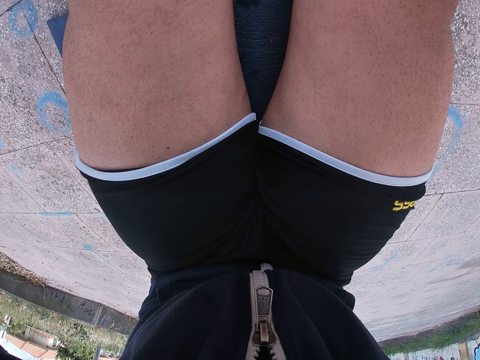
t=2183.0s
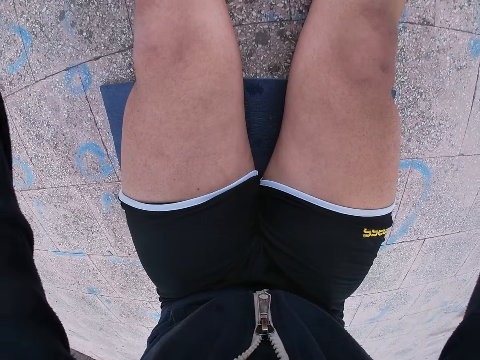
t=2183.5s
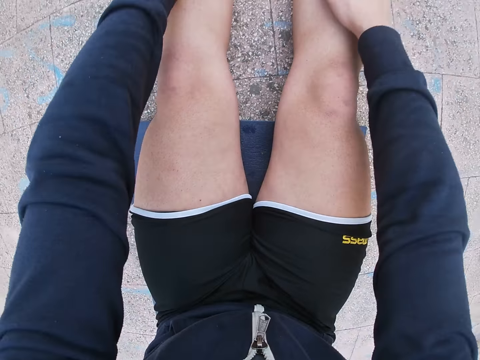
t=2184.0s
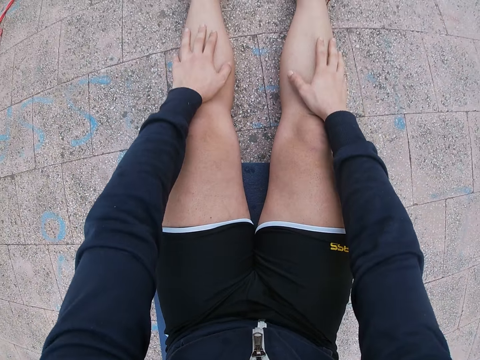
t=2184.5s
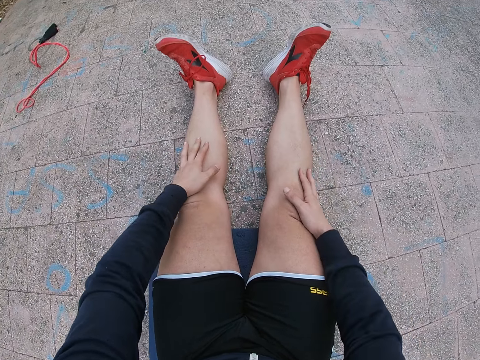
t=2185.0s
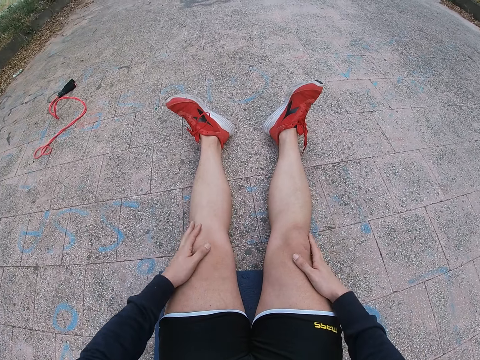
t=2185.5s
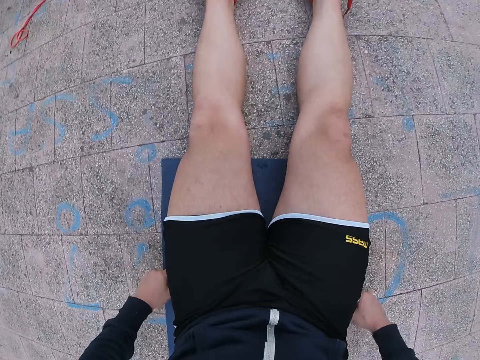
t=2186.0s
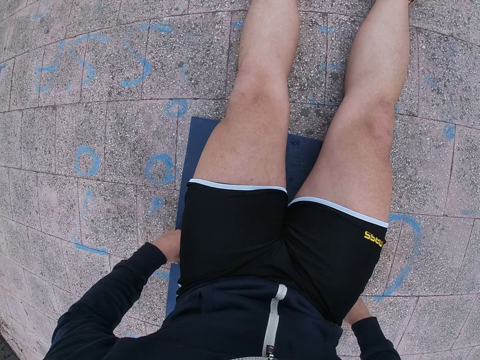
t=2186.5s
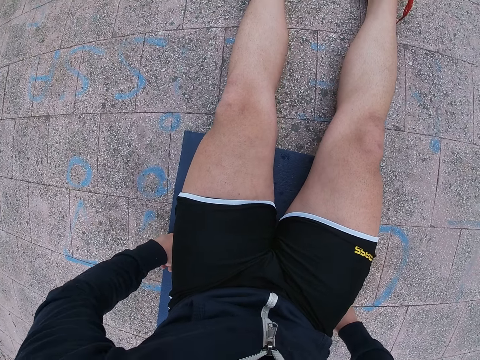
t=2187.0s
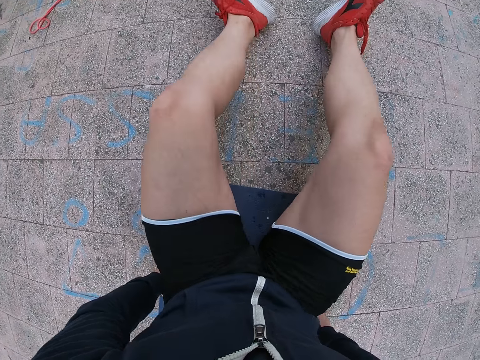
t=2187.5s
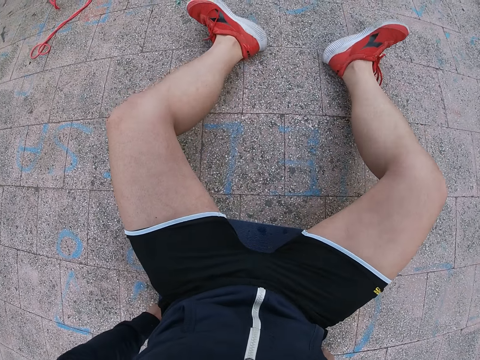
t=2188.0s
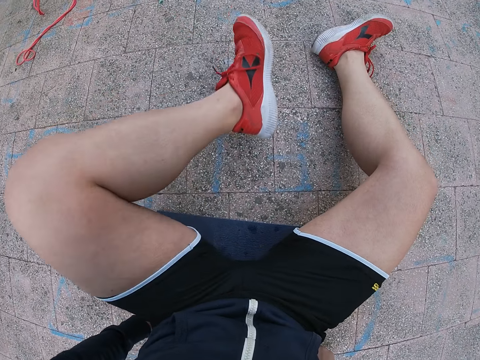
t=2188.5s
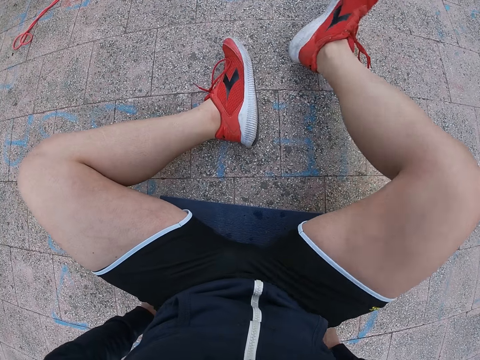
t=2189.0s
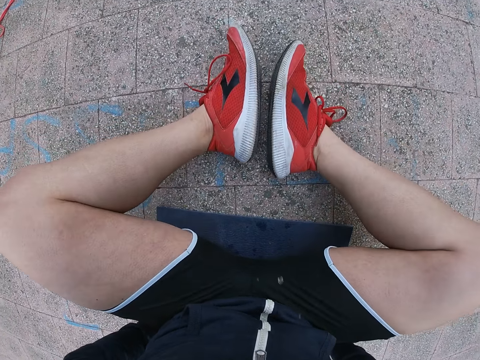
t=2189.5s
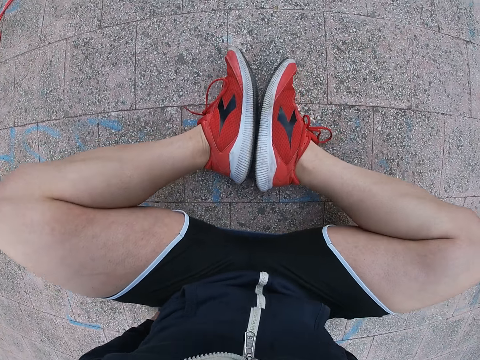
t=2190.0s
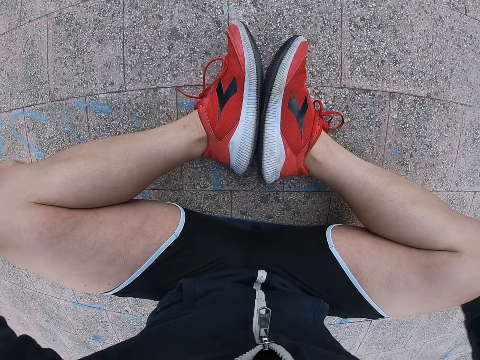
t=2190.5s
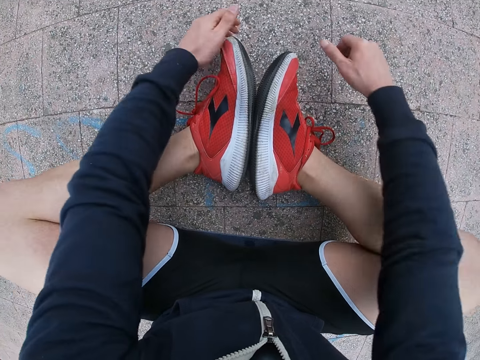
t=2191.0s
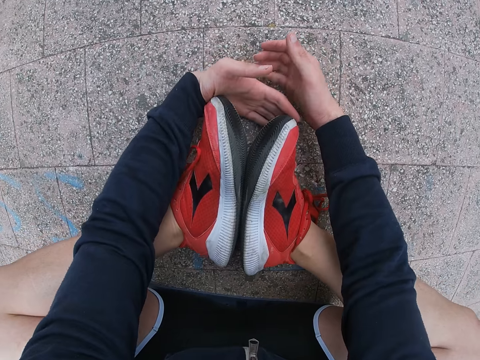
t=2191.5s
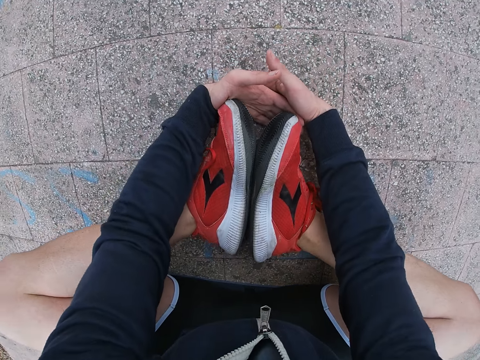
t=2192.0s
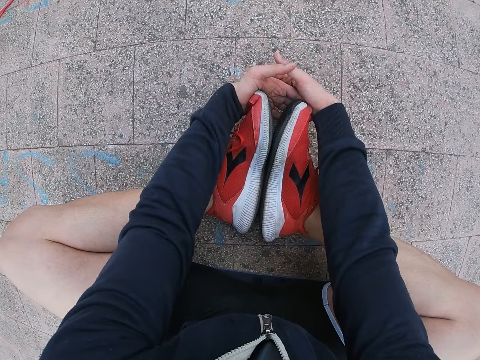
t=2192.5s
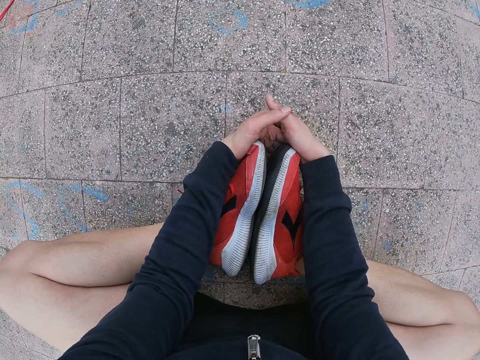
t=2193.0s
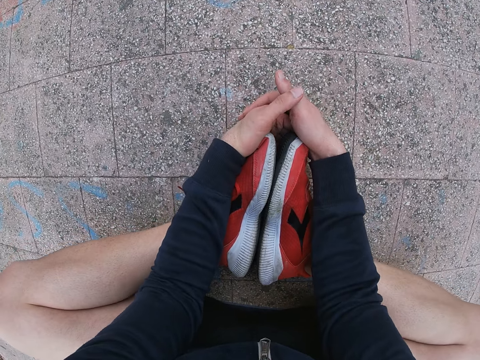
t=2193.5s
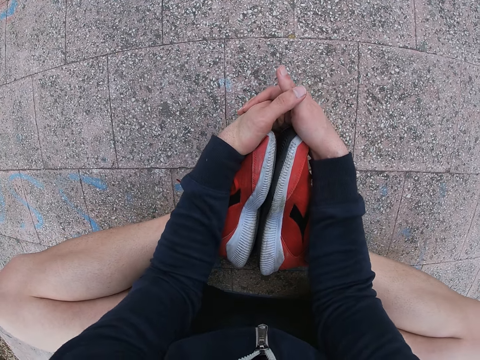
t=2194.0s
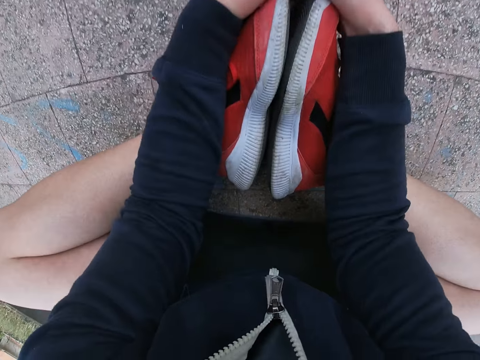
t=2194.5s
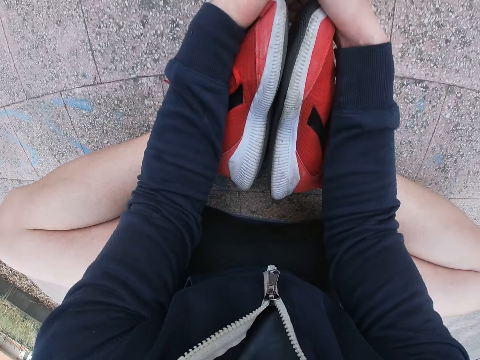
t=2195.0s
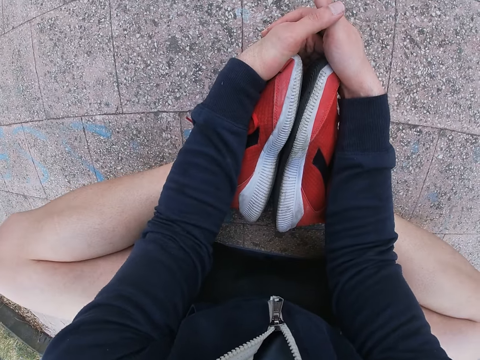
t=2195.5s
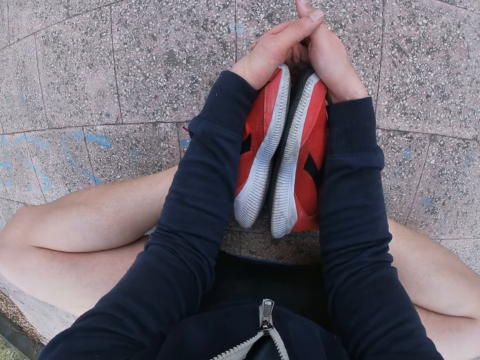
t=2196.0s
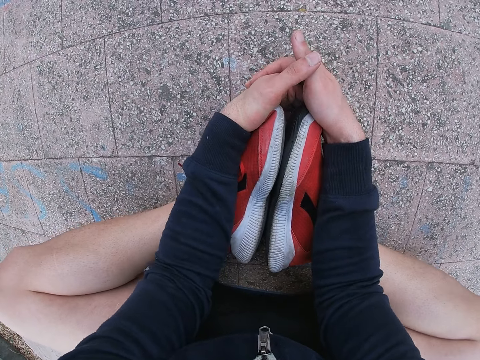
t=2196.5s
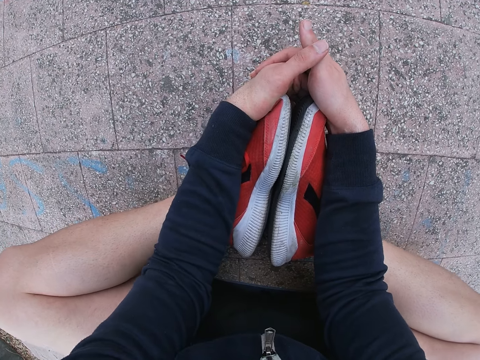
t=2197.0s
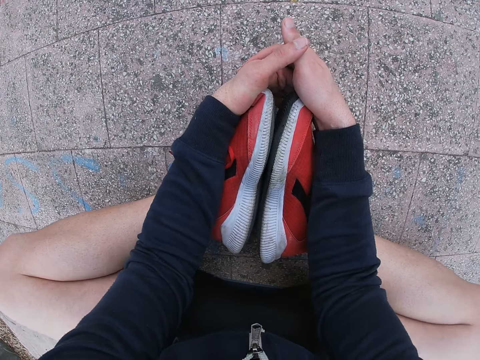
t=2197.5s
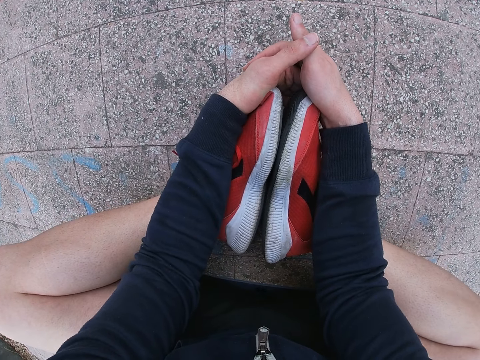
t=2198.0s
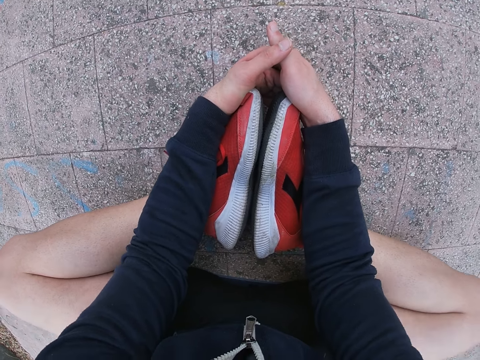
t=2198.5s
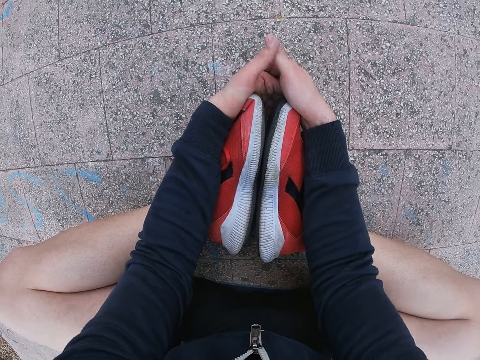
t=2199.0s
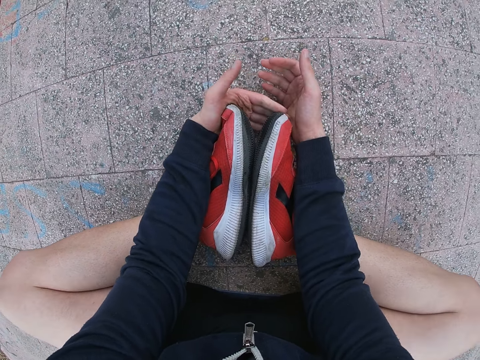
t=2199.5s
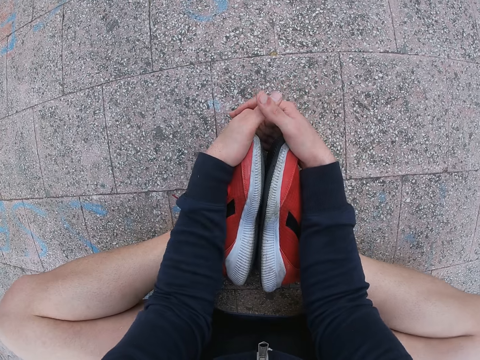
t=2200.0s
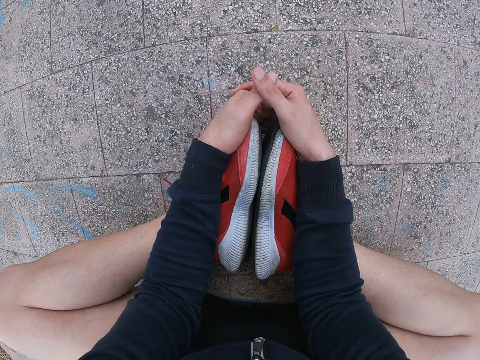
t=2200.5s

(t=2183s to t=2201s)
The camera wearer puts his hands on his knees and puts his hands on the mat. He stretches the legs. He moves forward and puts his feet together. He folds his legs. He holds his feet with both hands and shakes his legs.

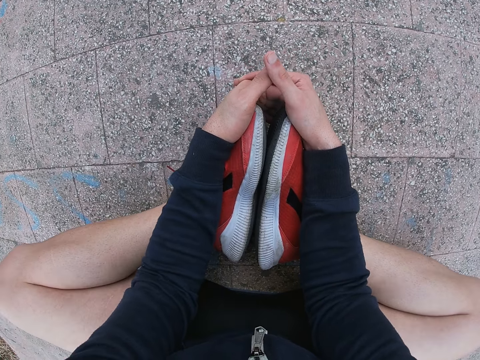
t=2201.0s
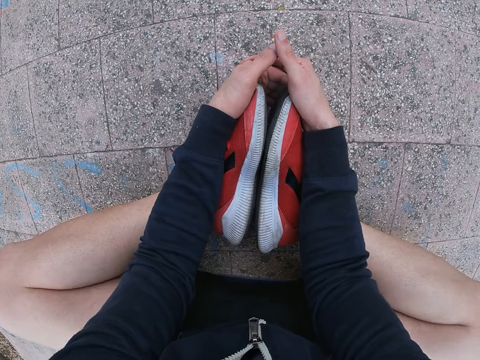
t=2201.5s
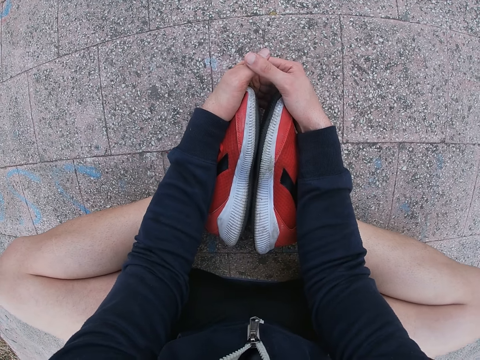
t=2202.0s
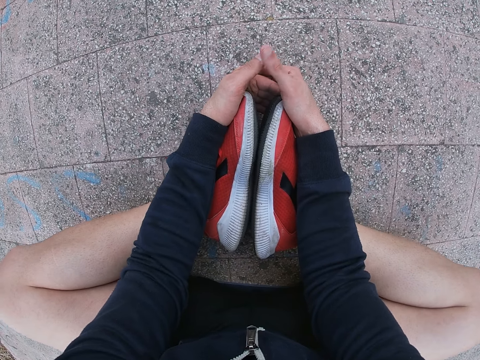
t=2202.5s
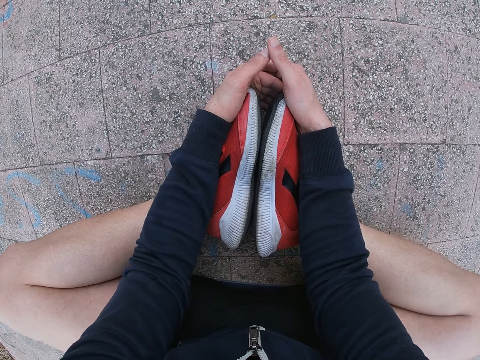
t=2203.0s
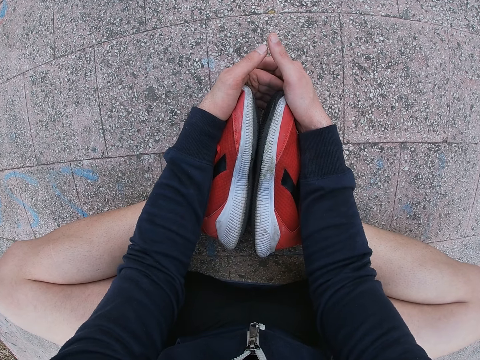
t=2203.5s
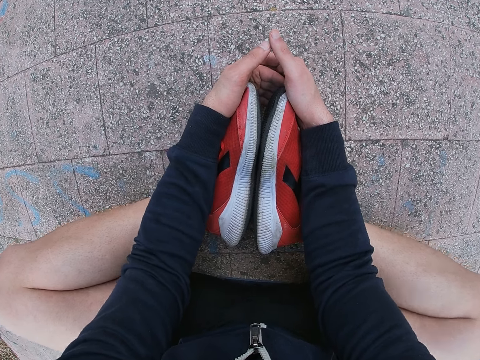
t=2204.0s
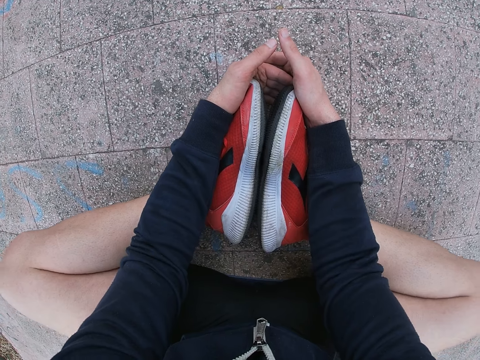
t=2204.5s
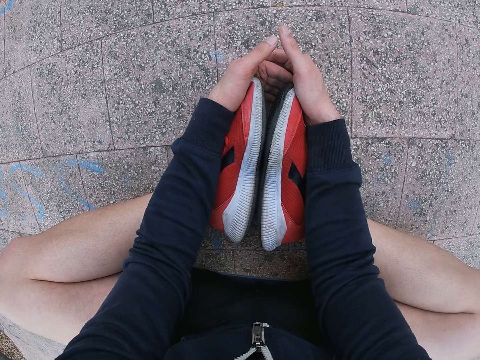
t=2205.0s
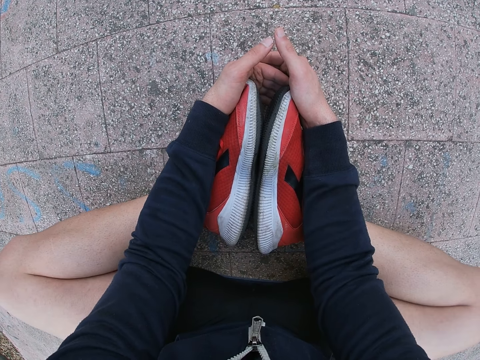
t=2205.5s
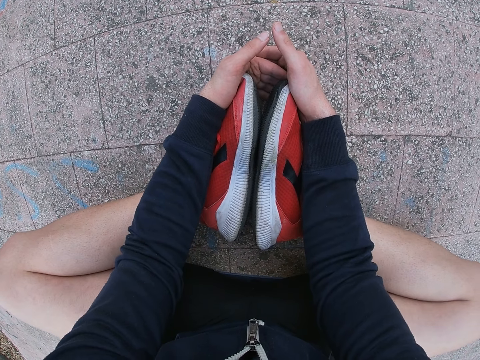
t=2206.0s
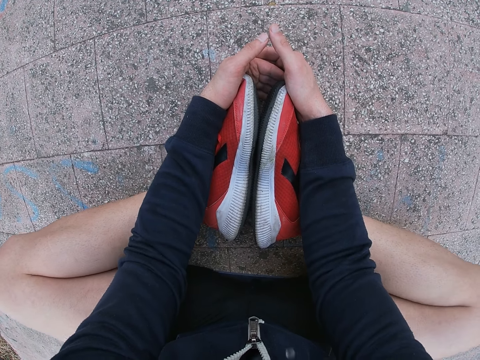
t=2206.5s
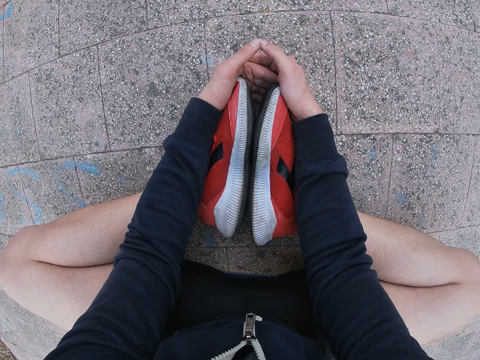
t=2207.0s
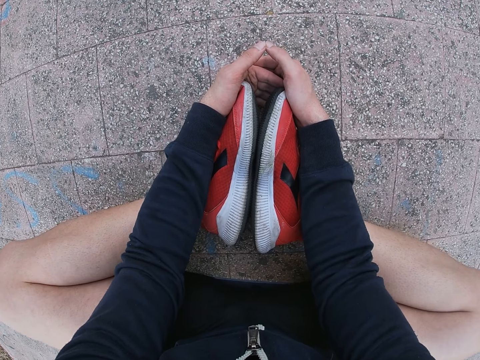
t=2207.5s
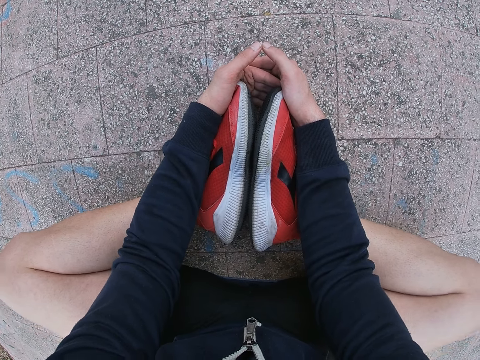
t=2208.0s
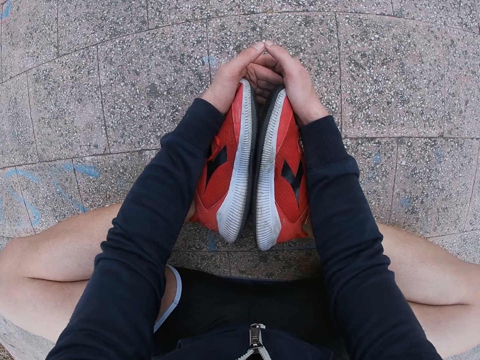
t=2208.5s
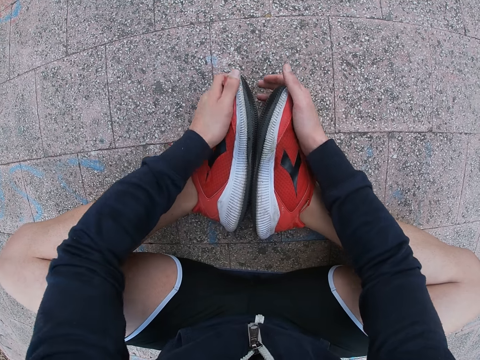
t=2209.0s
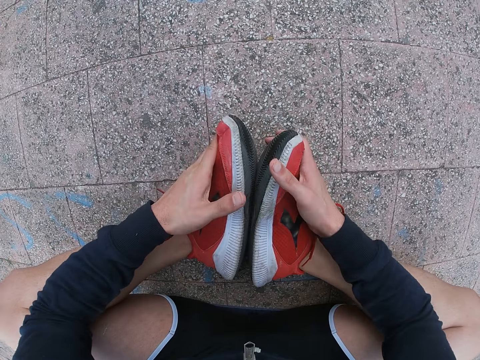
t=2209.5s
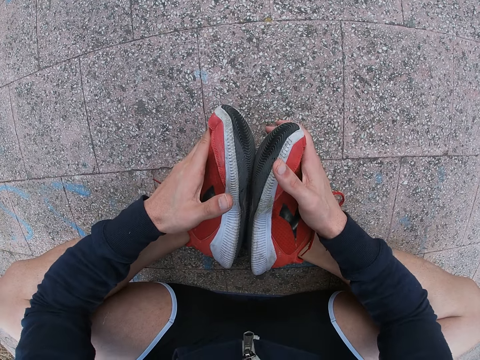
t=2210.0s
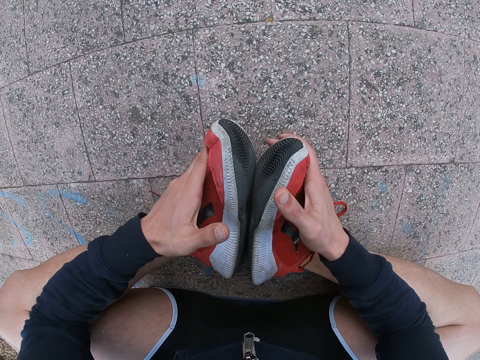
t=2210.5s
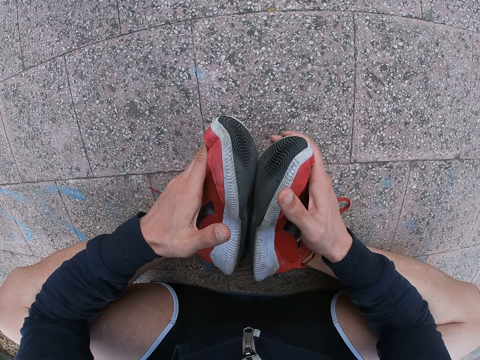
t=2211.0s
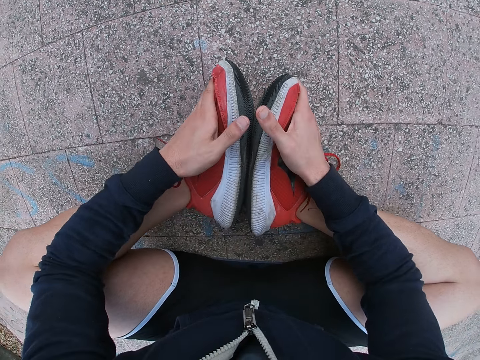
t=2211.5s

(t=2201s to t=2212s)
The camera wearer pulls his feet forward. He touches his legs.
